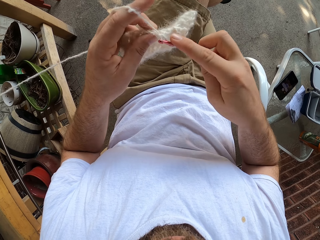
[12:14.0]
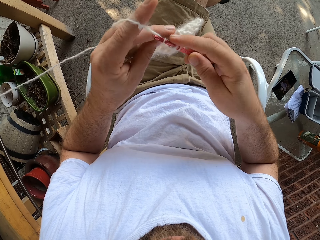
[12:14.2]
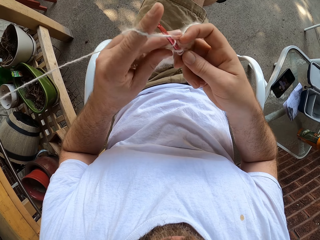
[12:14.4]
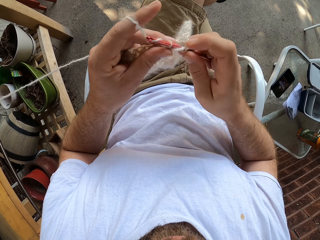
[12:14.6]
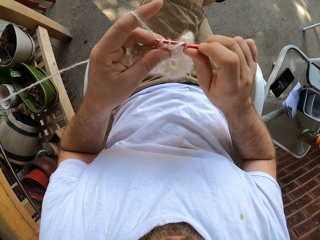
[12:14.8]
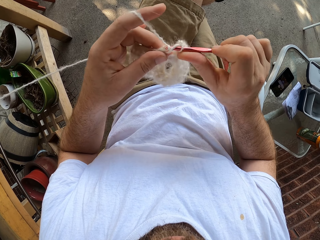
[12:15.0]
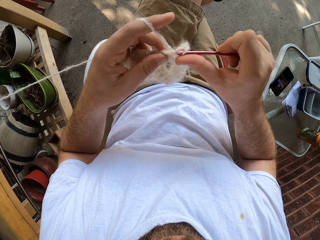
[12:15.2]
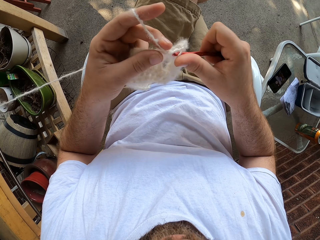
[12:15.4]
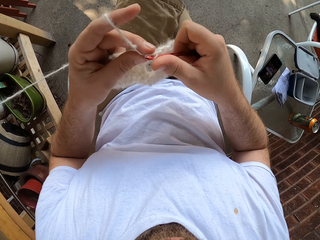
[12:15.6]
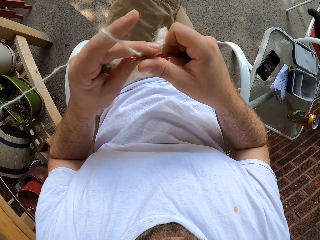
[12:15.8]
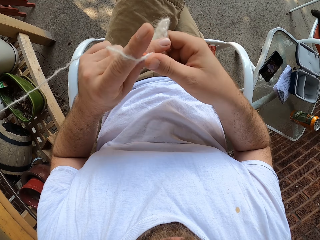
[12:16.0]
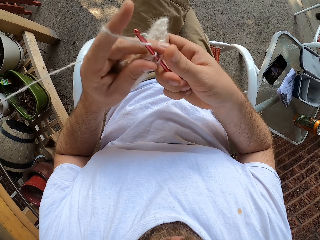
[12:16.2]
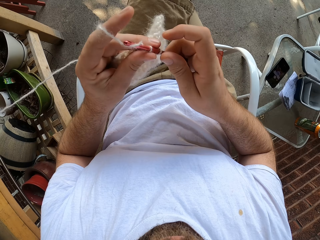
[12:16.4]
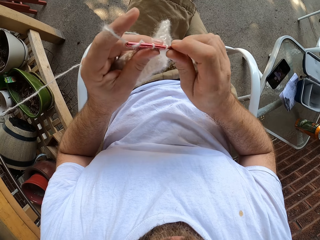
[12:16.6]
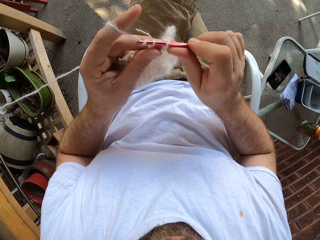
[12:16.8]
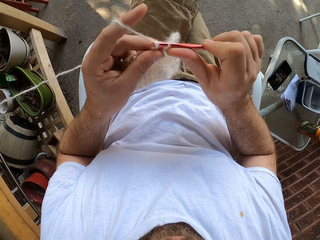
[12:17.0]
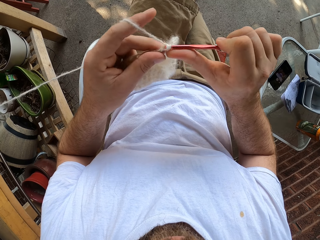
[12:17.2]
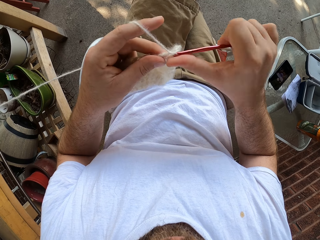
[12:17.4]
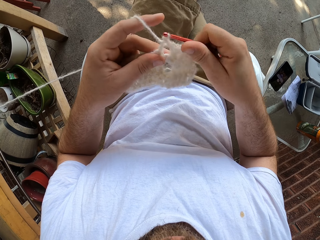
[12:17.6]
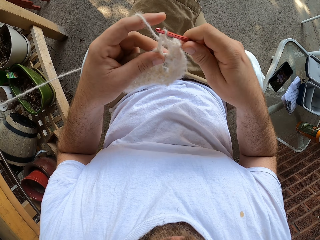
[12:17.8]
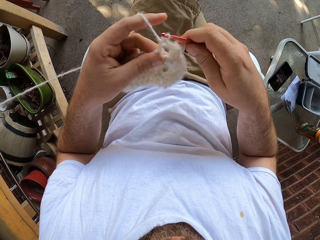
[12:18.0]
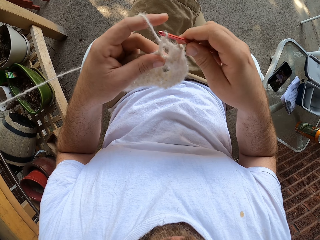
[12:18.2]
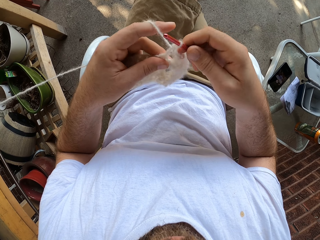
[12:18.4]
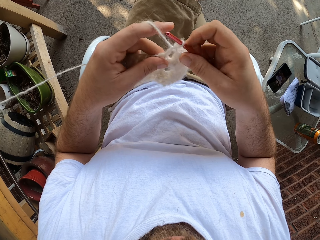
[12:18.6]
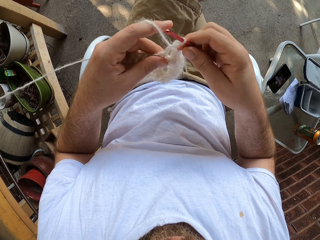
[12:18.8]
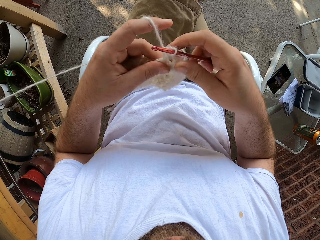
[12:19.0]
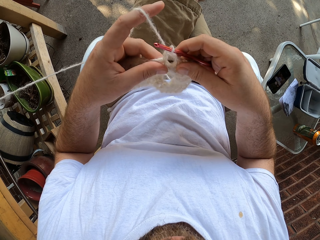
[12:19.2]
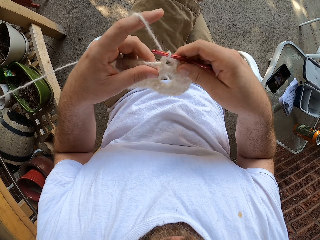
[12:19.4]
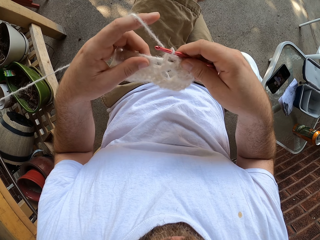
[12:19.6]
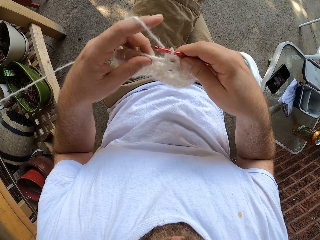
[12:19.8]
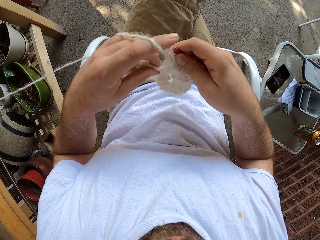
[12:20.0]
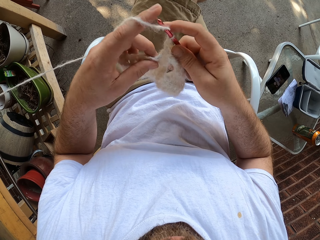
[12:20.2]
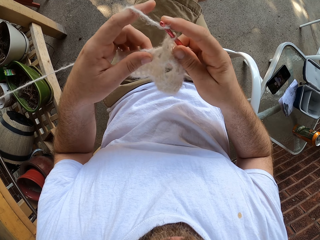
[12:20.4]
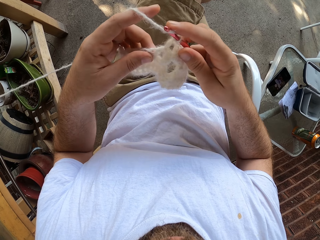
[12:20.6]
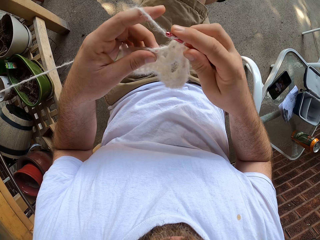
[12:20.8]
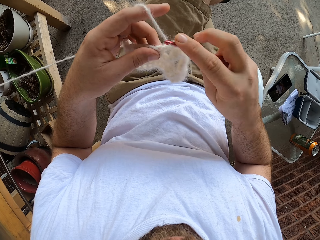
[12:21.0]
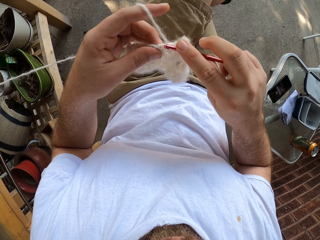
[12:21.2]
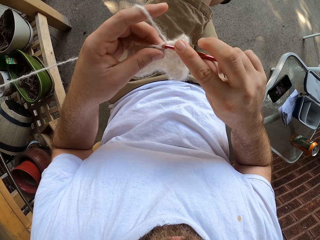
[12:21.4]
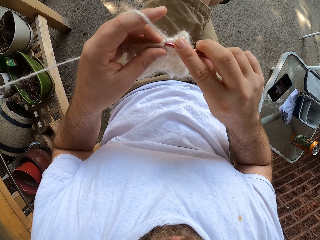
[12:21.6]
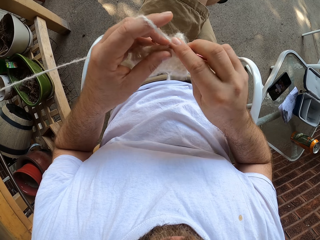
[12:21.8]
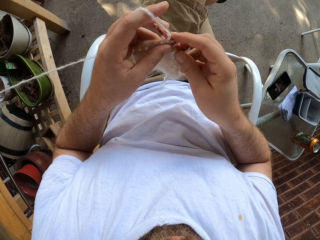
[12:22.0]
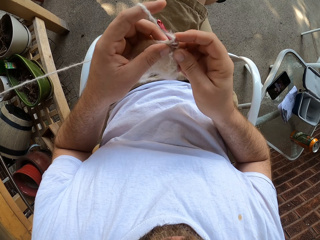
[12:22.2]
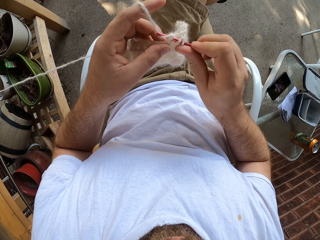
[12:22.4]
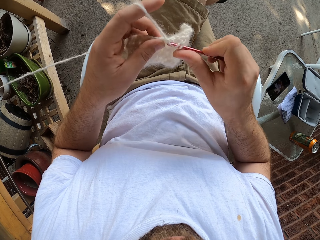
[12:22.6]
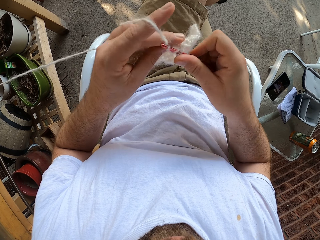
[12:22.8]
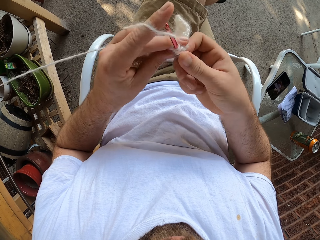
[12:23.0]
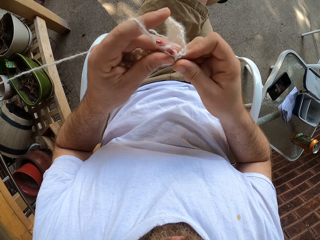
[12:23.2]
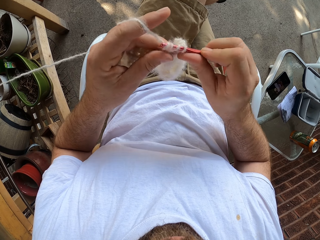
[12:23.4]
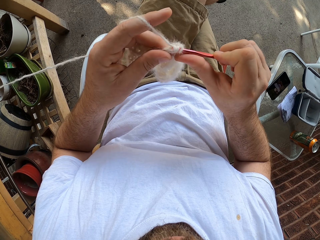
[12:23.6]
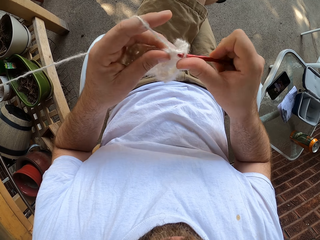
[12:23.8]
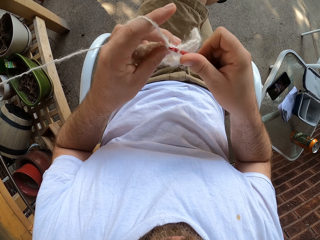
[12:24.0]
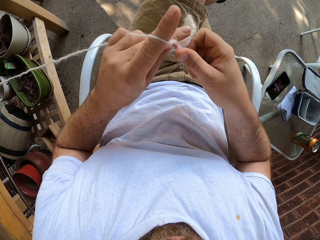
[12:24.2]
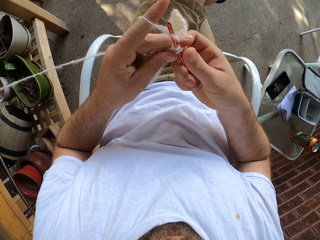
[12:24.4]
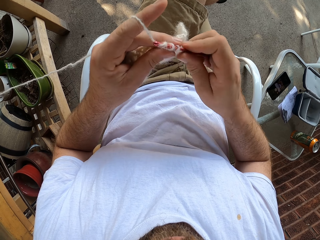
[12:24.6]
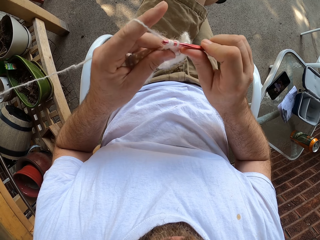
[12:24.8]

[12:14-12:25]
The camera wearer rolls a thread on a crochet needle. They knit a fabric with the crochet needle. They roll the thread on the crochet needle. They knit the fabric with the crochet needle. They roll the thread on the crochet needle. They knit the fabric with the crochet needle. They hold the fabric with both hands. They roll the thread on the crochet needle. They knit the fabric with the crochet needle. They roll the thread on the crochet needle. They knit the fabric with the crochet needle. They roll the thread on the crochet needle. They knit the fabric with the crochet needle. They roll the thread on the crochet needle.

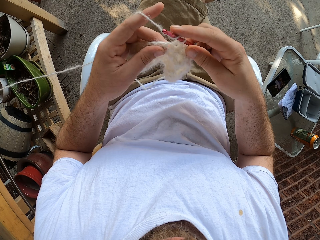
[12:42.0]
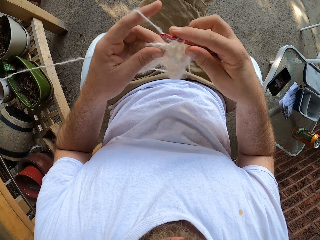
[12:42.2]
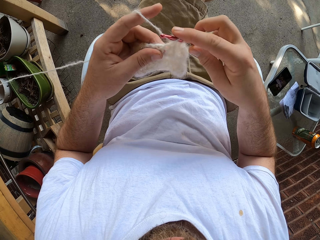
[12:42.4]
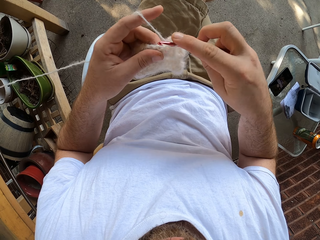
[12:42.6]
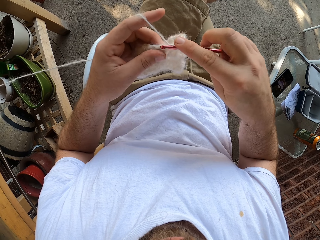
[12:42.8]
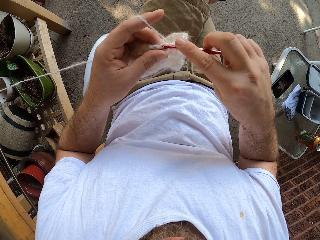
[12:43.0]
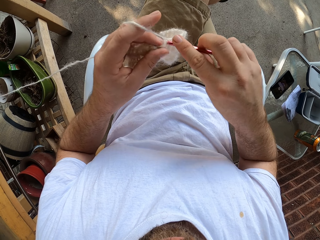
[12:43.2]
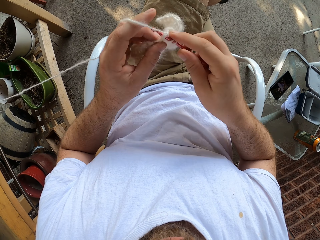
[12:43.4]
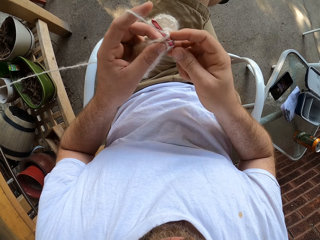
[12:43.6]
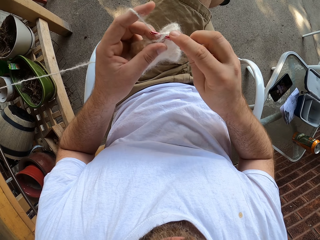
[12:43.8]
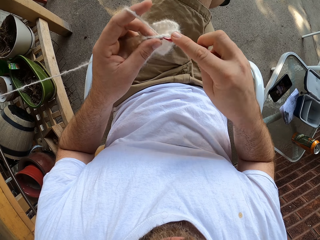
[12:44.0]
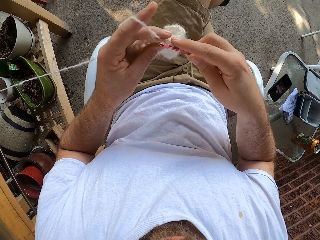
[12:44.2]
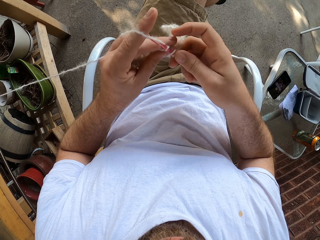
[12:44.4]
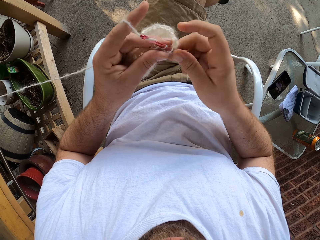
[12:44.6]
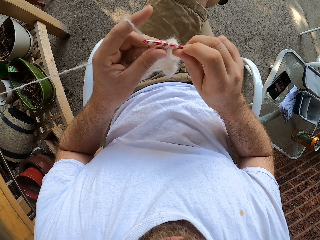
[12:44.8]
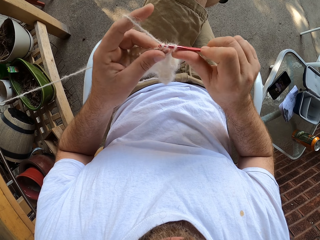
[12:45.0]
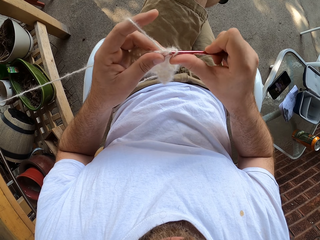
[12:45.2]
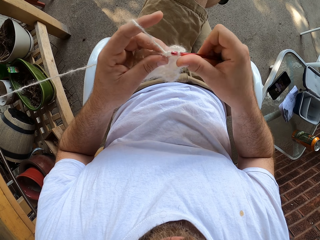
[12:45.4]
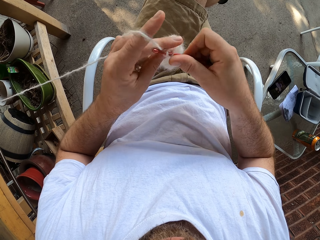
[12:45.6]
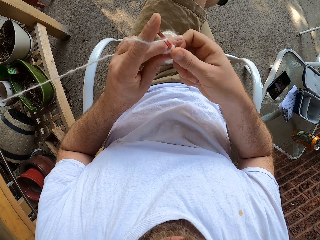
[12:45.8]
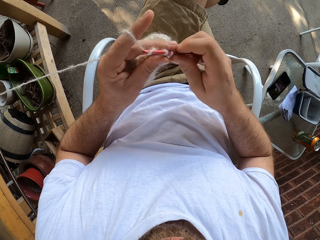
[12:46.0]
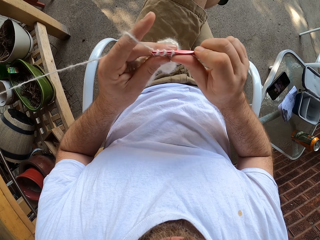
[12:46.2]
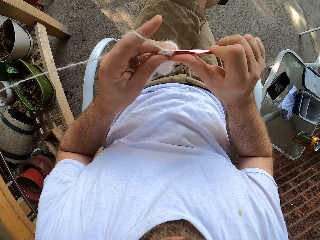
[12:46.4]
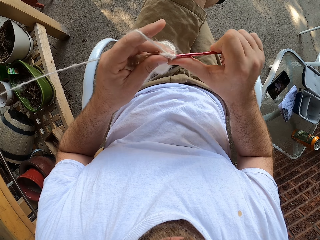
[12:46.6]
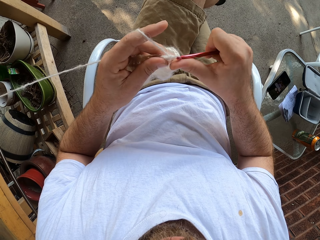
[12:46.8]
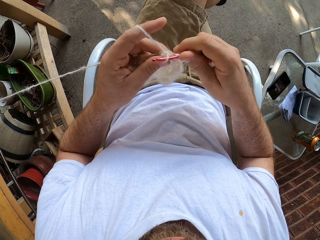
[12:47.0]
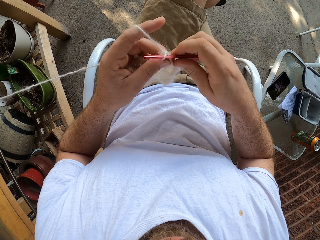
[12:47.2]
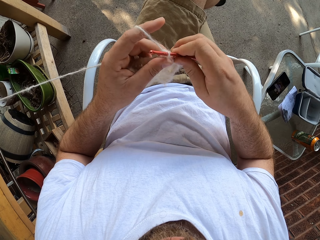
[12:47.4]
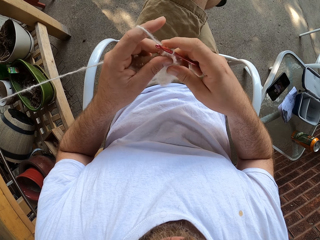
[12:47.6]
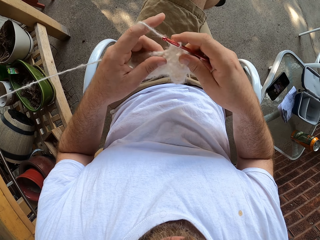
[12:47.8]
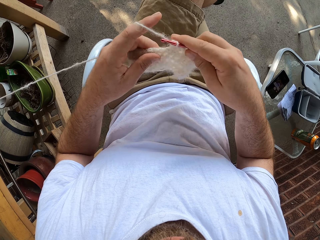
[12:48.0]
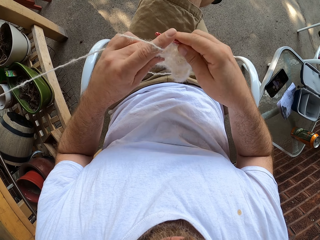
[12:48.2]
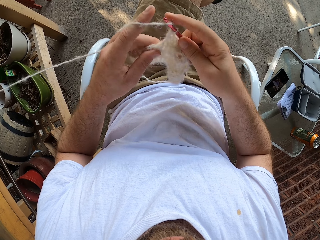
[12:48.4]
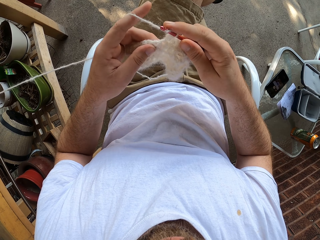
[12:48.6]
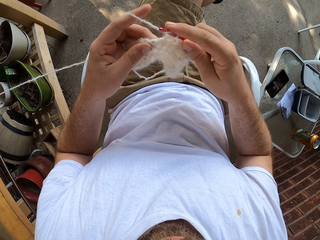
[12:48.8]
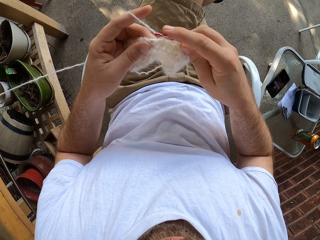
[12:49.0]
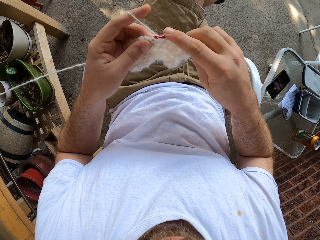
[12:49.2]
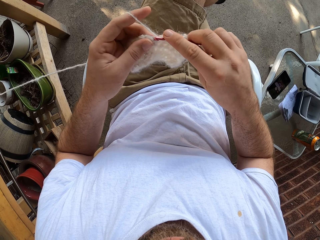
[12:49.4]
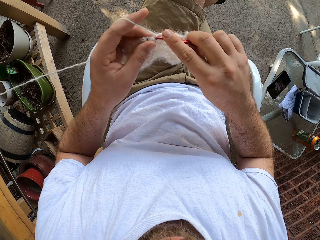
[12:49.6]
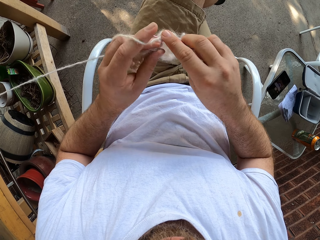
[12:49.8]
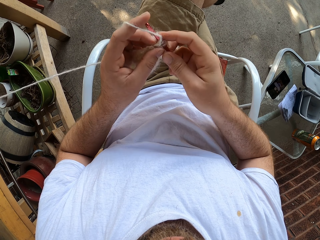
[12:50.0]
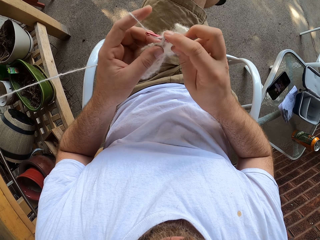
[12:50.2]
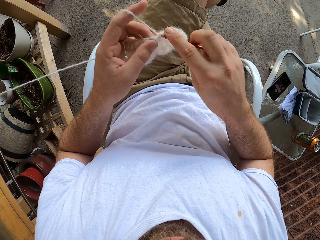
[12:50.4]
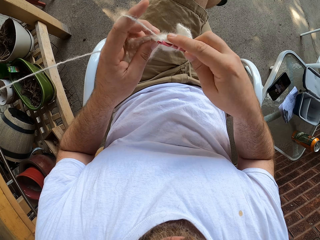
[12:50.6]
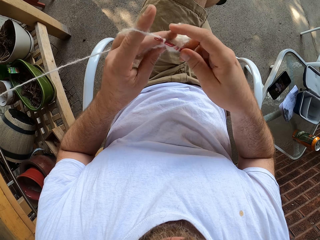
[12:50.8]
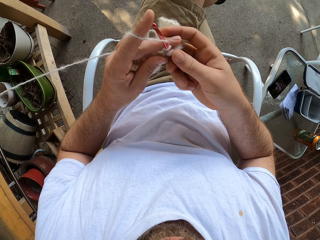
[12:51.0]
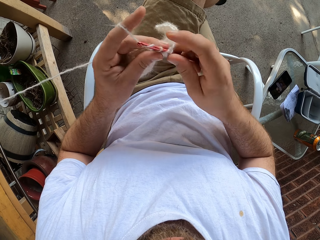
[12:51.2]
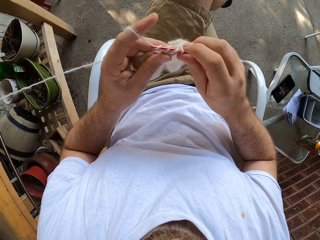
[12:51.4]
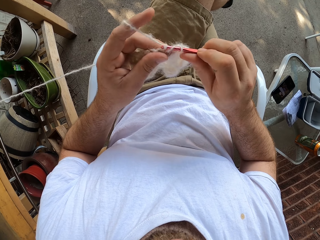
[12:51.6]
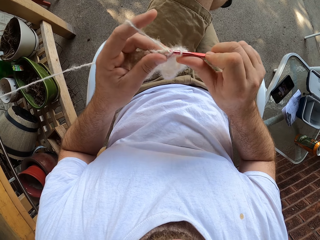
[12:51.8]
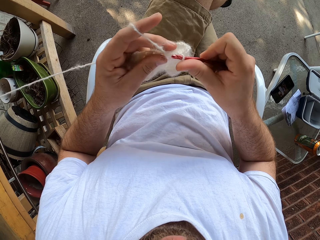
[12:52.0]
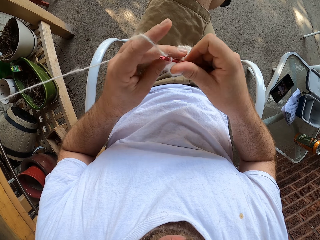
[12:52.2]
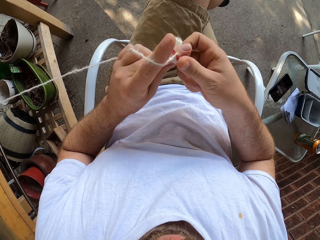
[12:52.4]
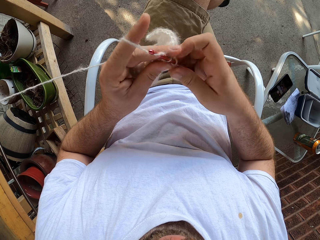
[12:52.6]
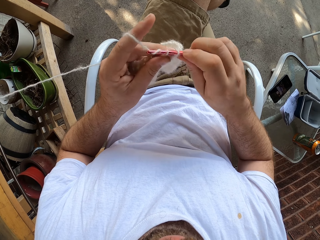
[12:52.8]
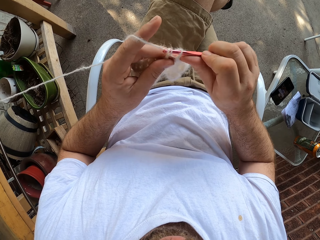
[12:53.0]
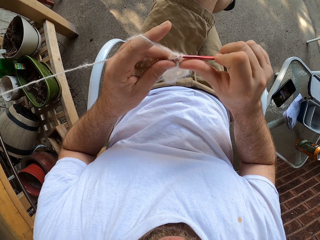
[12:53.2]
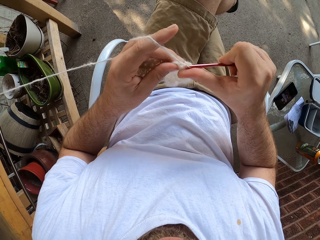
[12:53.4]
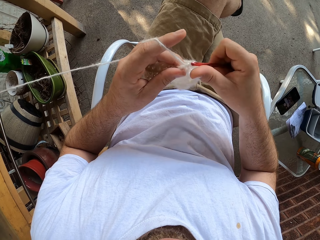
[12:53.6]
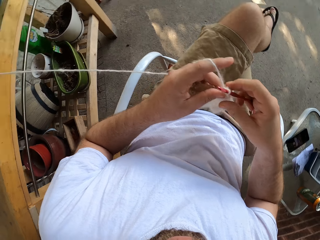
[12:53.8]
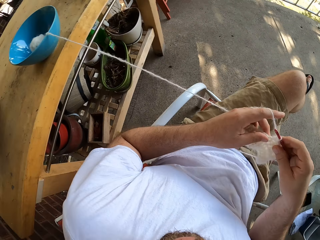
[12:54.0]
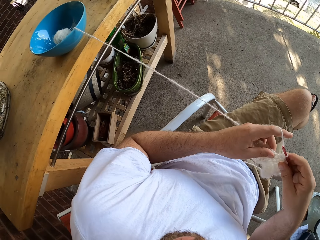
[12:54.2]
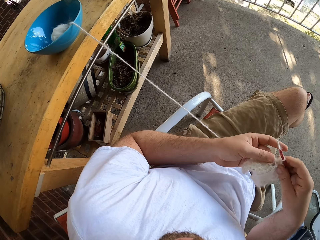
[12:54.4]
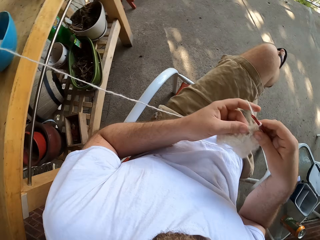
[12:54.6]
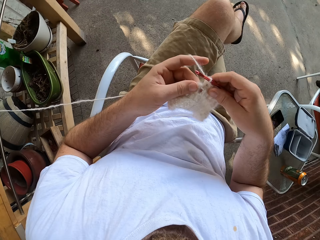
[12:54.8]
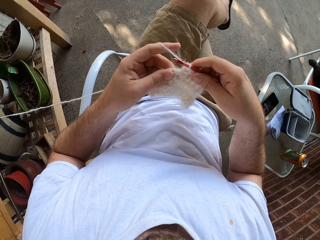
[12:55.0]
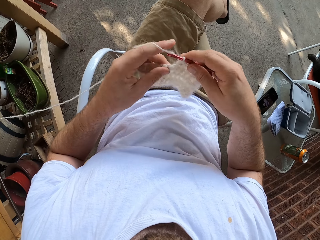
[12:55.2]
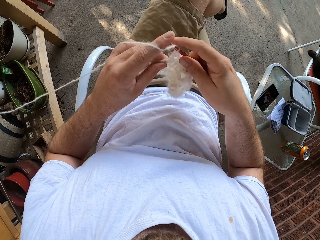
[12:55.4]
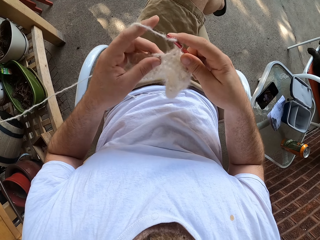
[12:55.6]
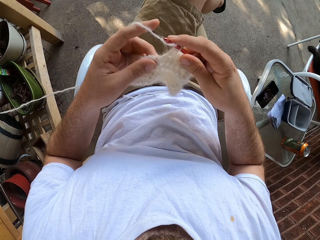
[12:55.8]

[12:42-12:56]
The camera wearer knits a fabric with a crochet needle. They roll a thread on the crochet needle. They knit the fabric with the crochet needle. They roll the thread on the crochet needle. They knit the fabric with the crochet needle. They roll the thread on the crochet needle. They knit the fabric with the crochet needle. They roll the thread on the crochet needle. They knit the fabric with the crochet needle. They roll the thread on the crochet needle. They knit the fabric with the crochet needle. They roll the thread on the crochet needle. They knit the fabric with the crochet needle. They hold the fabric with both hands. They roll the thread on the crochet needle.
